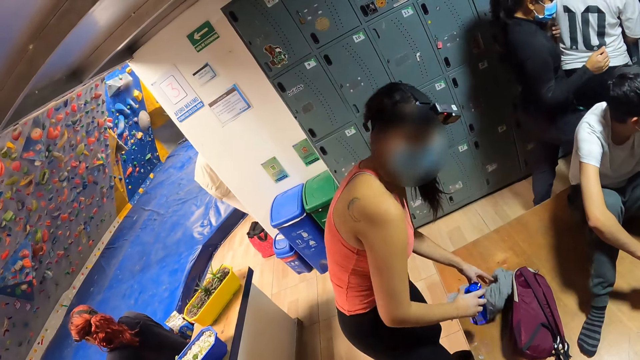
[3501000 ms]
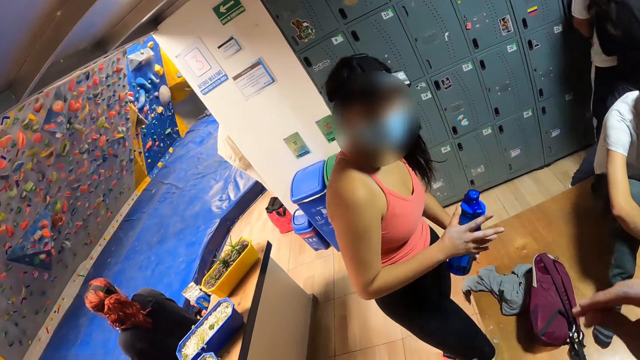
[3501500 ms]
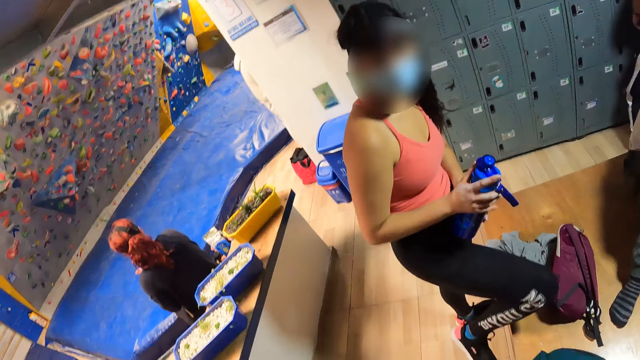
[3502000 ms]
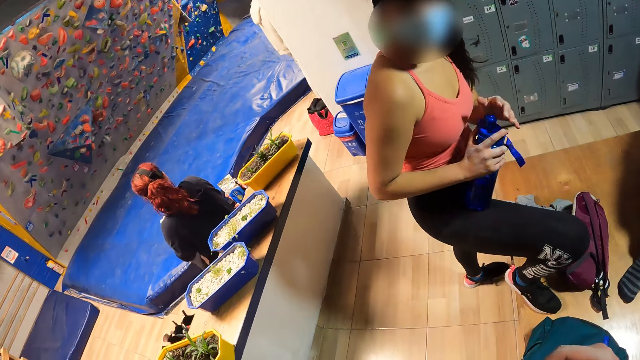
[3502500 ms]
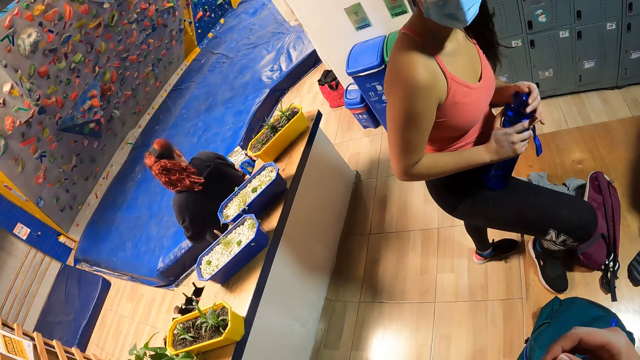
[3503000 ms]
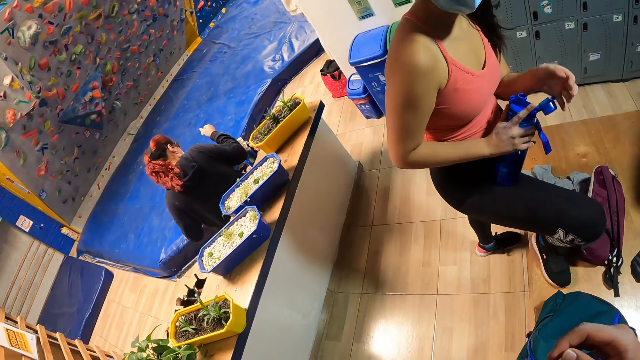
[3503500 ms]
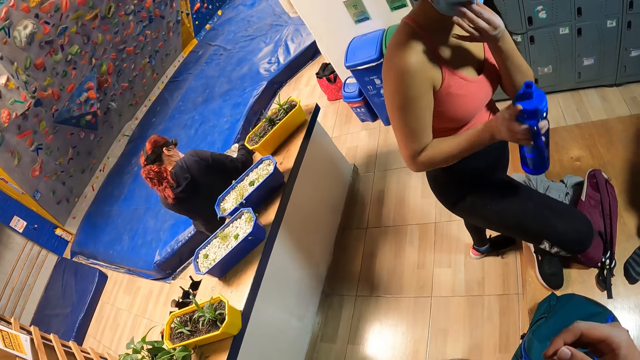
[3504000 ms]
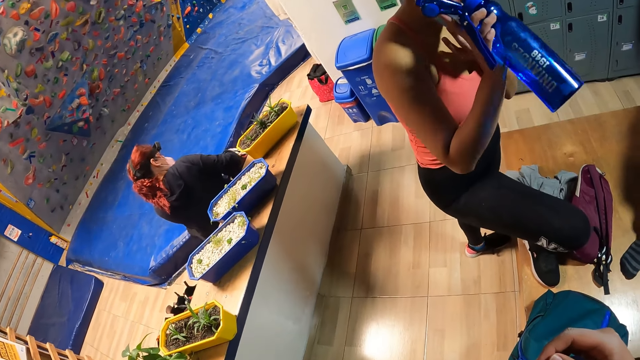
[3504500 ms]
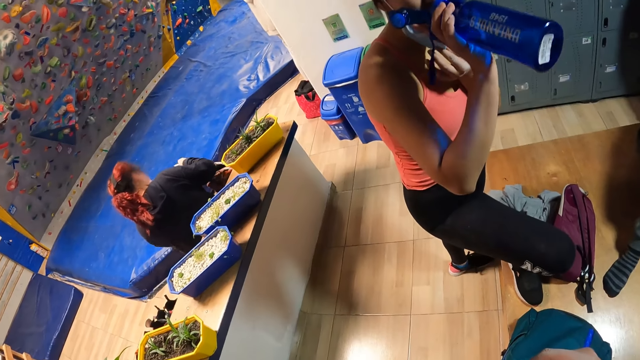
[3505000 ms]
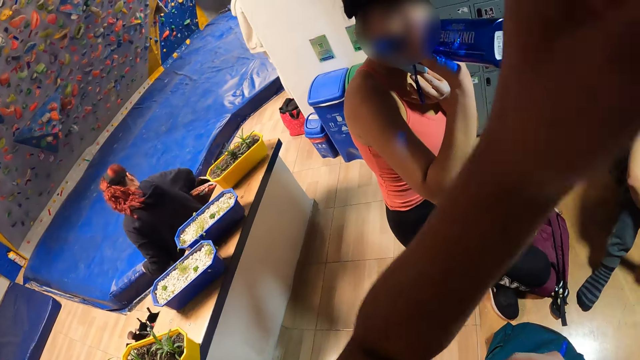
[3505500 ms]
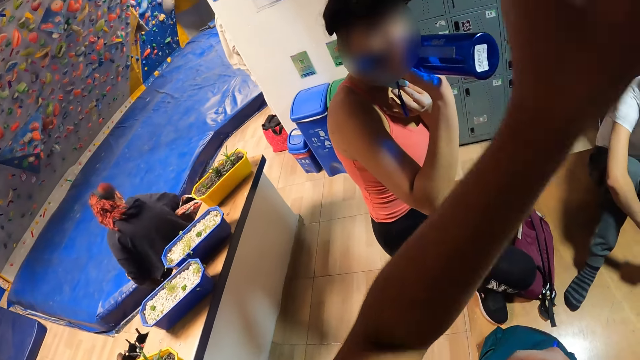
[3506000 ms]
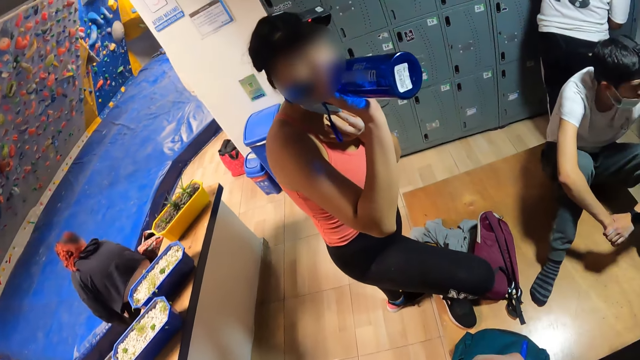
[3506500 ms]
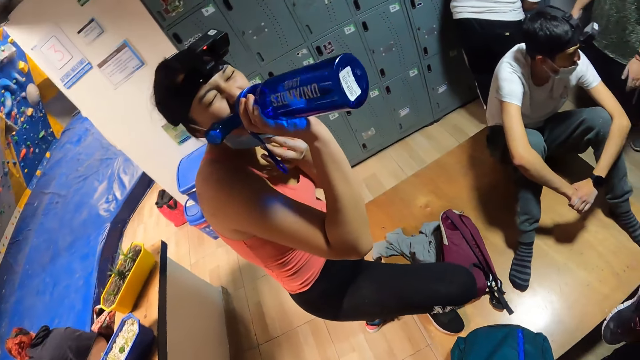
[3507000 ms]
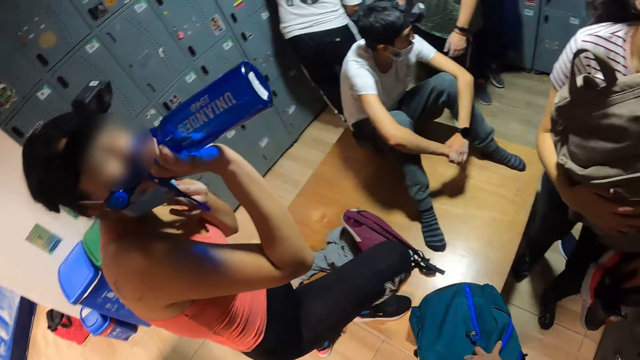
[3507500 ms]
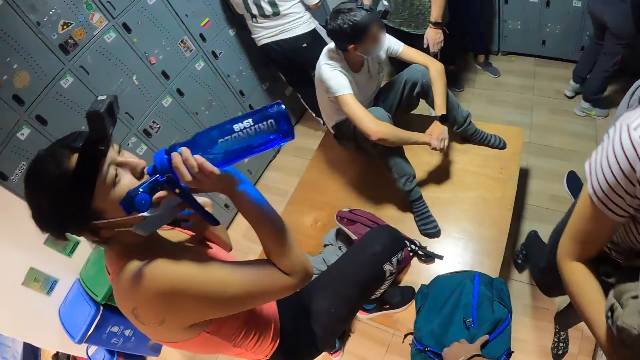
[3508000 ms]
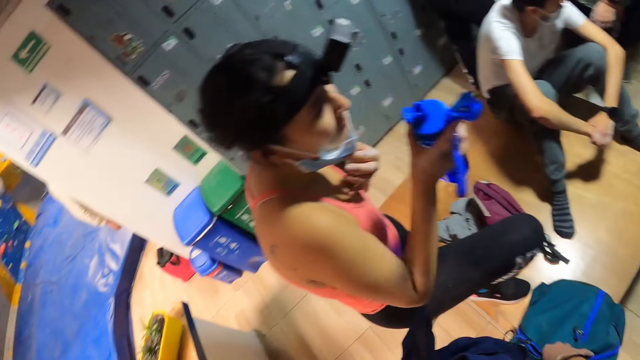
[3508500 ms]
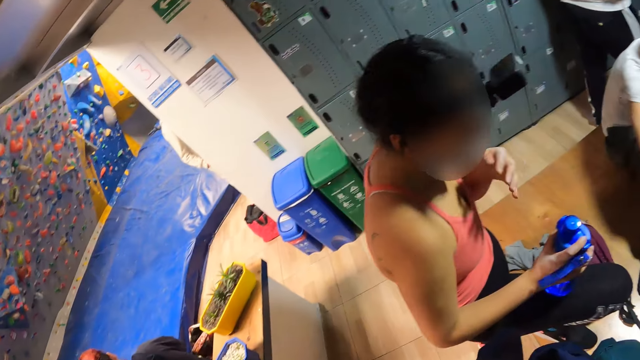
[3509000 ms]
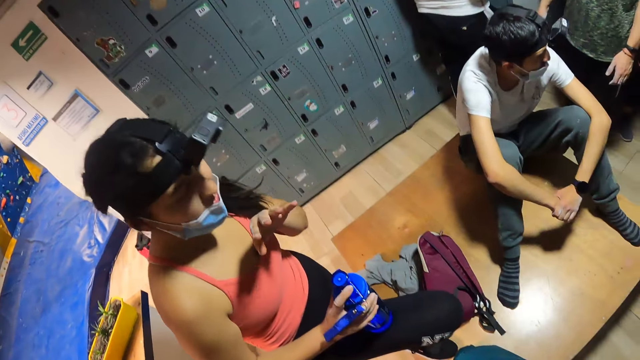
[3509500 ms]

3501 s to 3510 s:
The camera wearer lifts the left hand and drops the left hand. They converse with a woman.

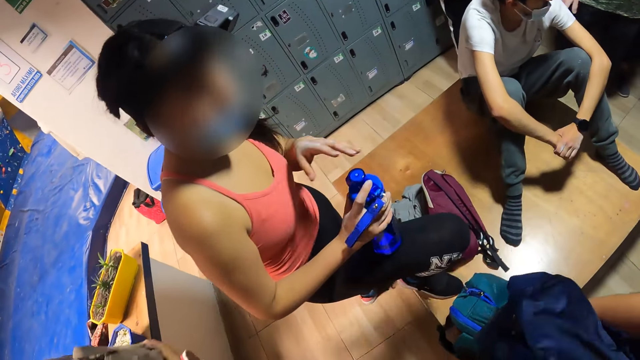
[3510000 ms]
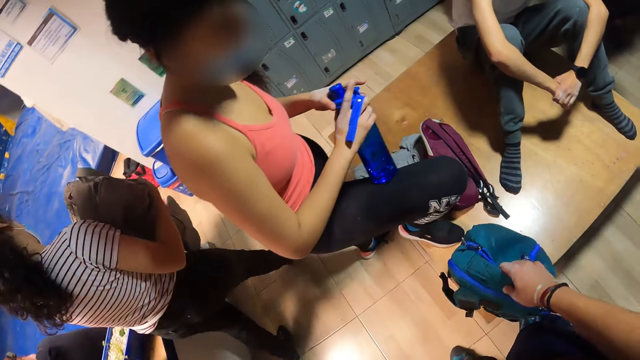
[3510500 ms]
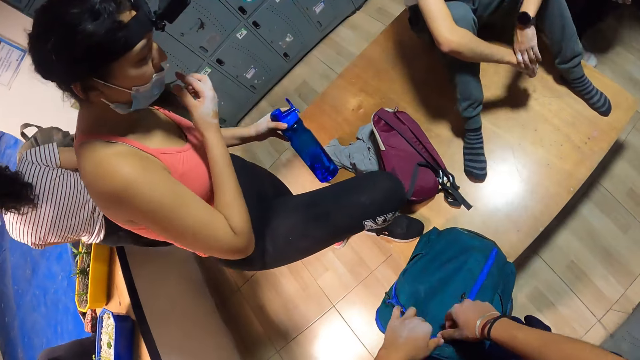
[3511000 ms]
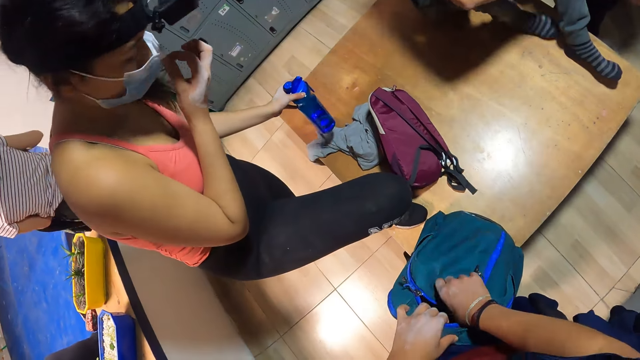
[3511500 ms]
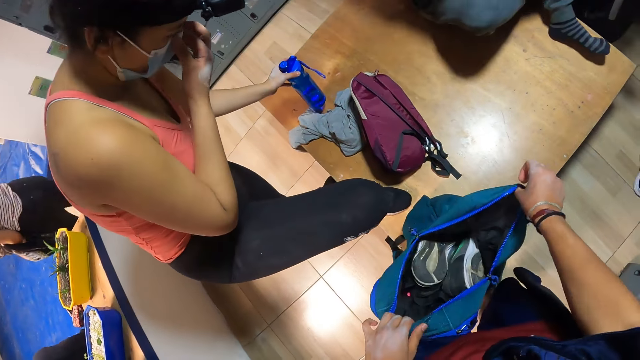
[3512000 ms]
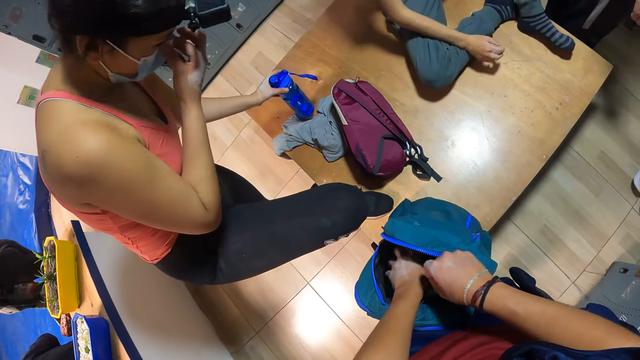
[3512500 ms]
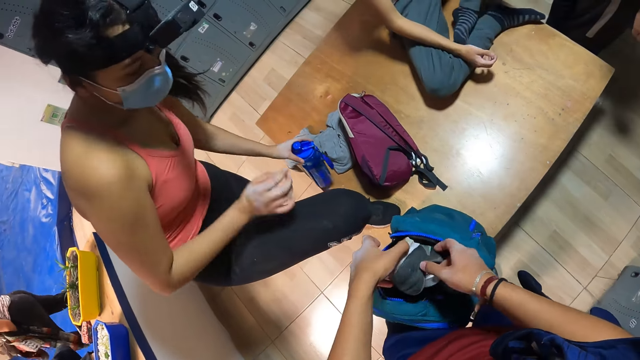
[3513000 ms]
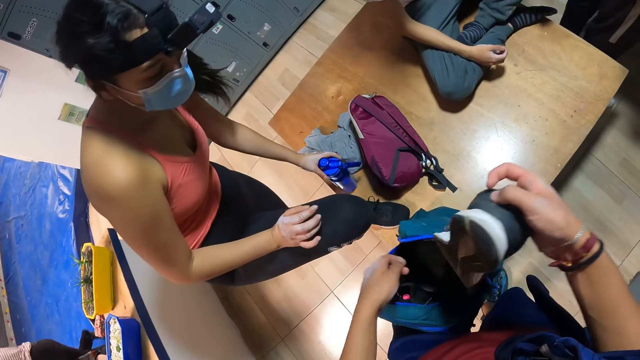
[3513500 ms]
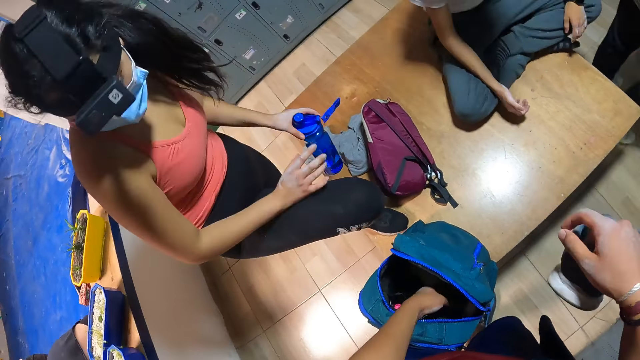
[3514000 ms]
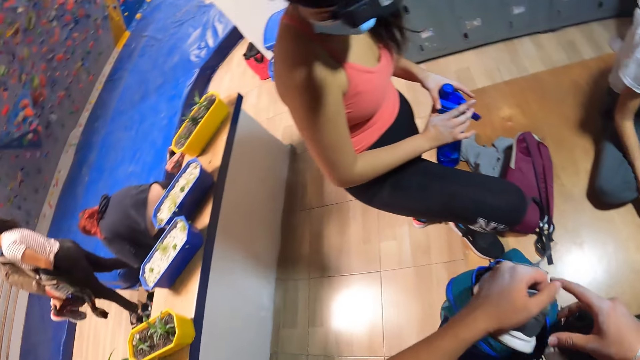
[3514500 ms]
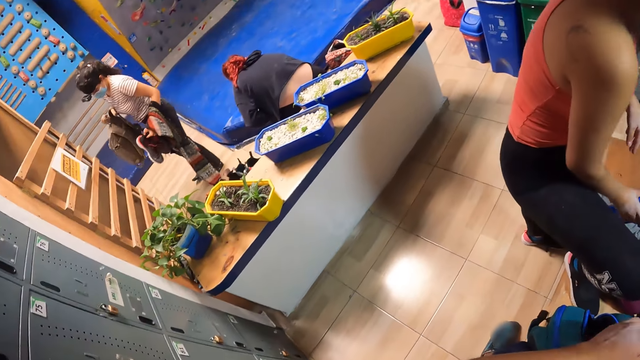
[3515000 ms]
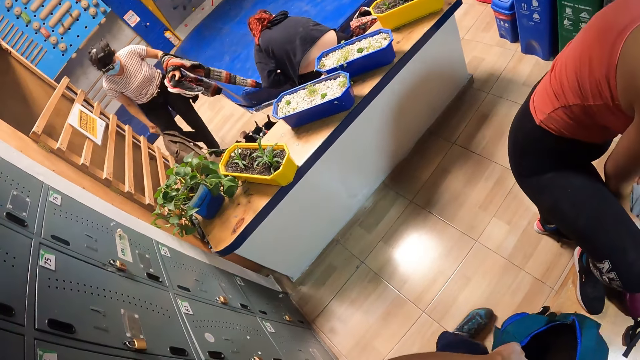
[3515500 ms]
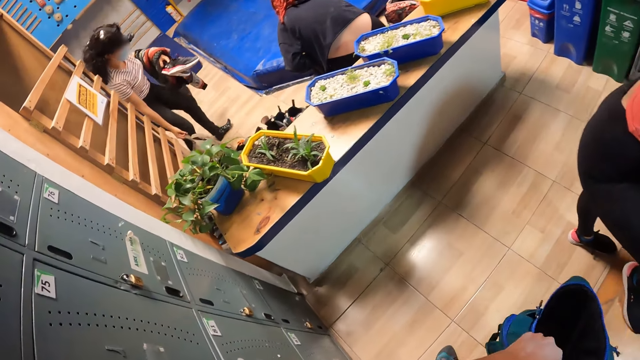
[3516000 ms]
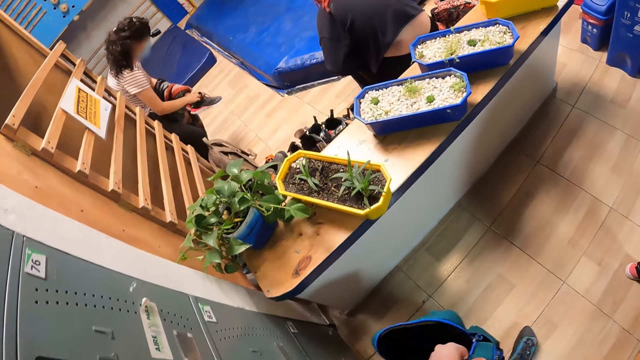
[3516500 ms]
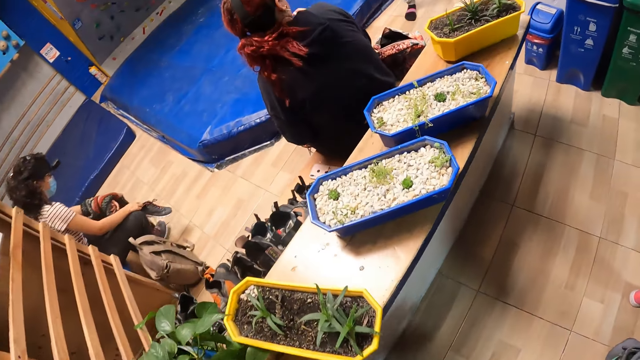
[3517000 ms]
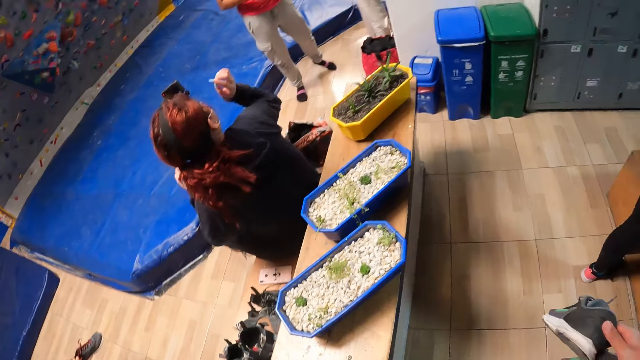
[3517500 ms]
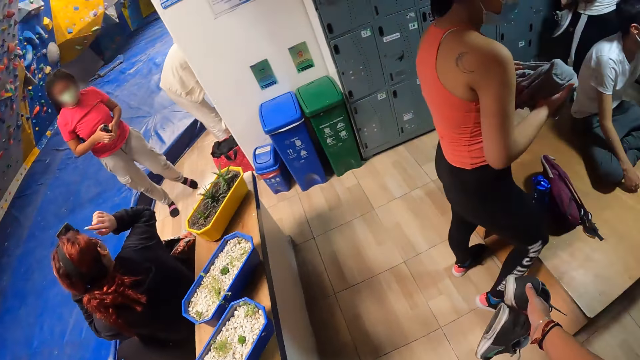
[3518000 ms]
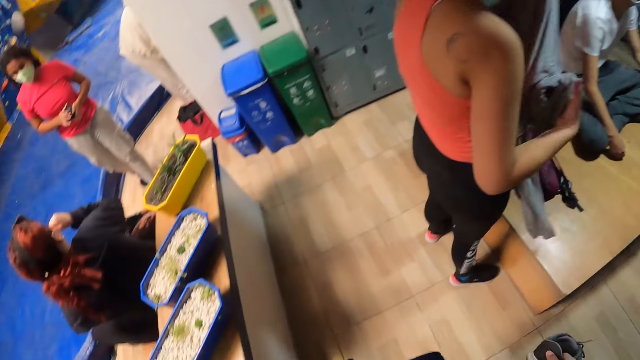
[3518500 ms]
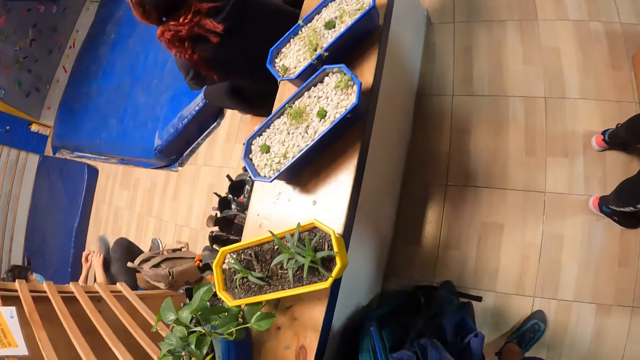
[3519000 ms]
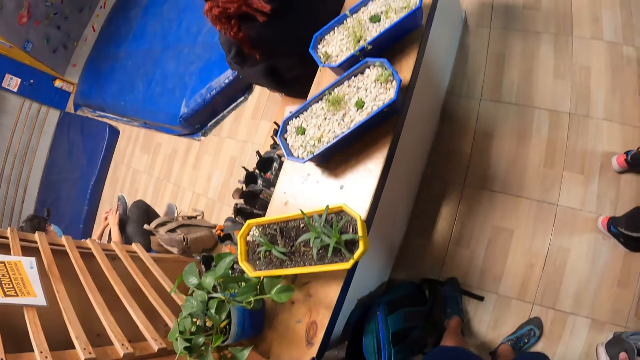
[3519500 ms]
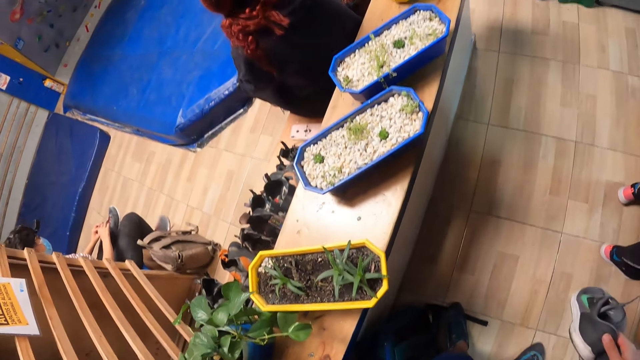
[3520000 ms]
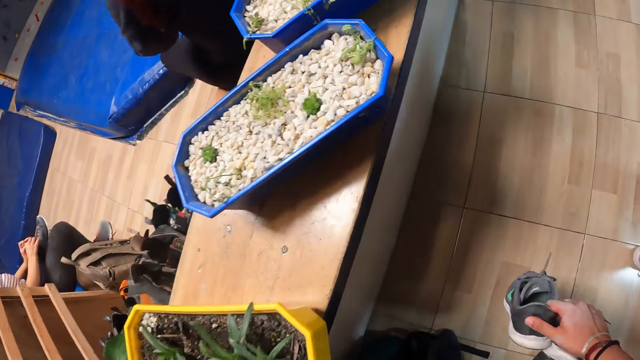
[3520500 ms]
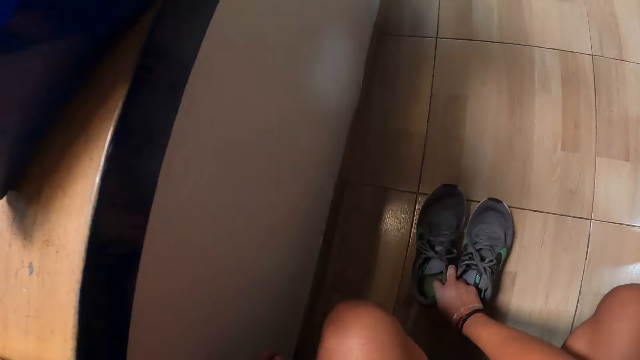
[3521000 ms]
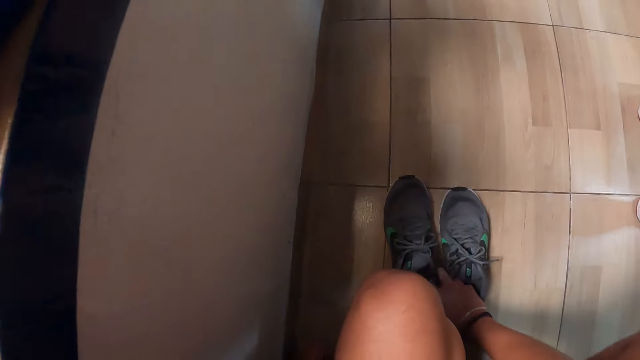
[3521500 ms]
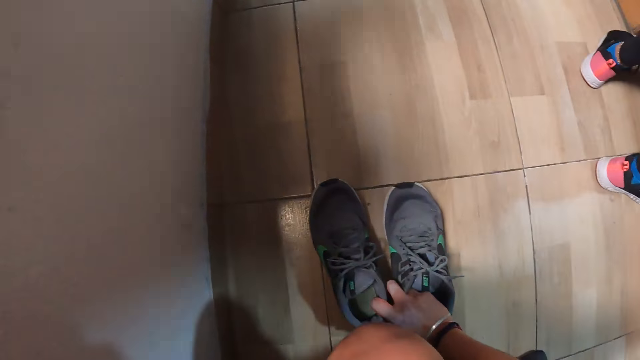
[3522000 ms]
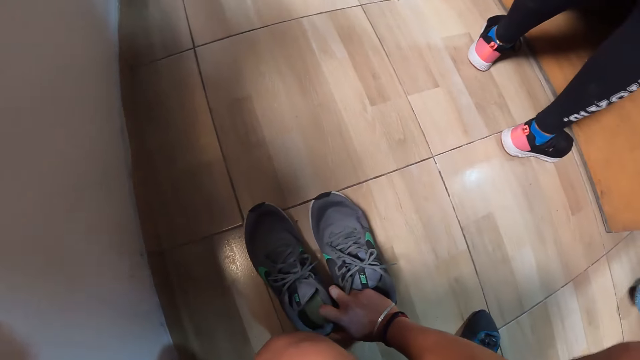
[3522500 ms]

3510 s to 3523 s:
The camera wearer moves the left hand. He opens the bag with both hands. He picks out a pair of trainers with his right hand. He looks around. He walks around. He drops the bag in a corner with his right hand. He looks around. He drops the pair of trainers on the ground with his right hand. He sits down.
